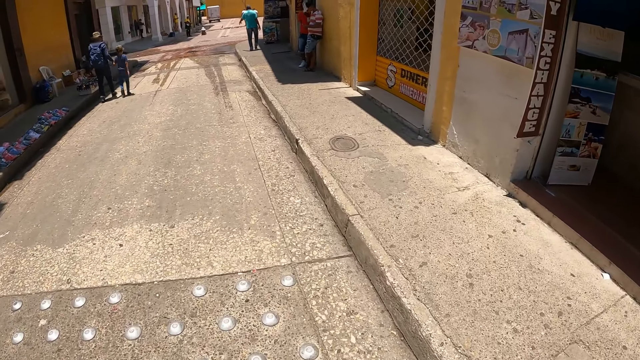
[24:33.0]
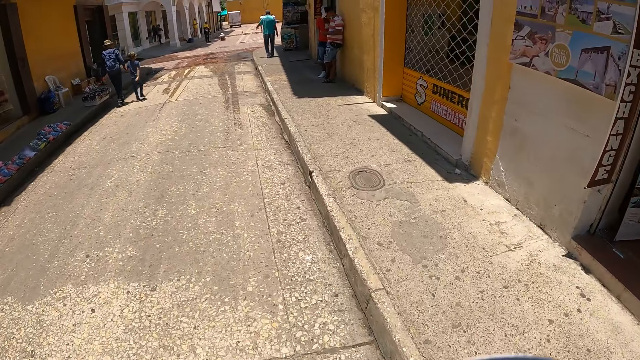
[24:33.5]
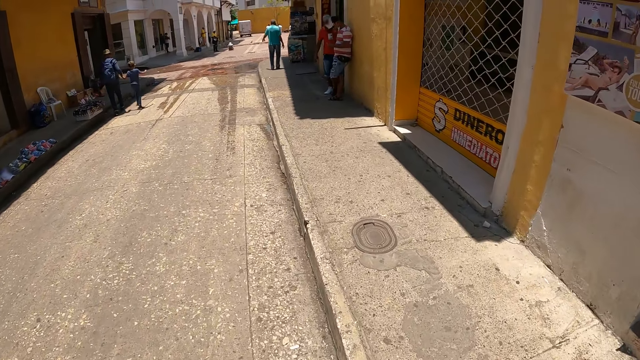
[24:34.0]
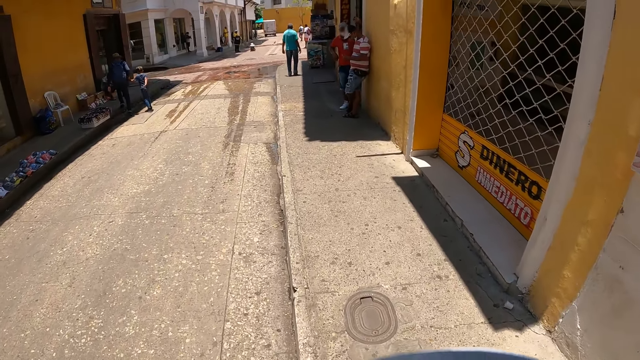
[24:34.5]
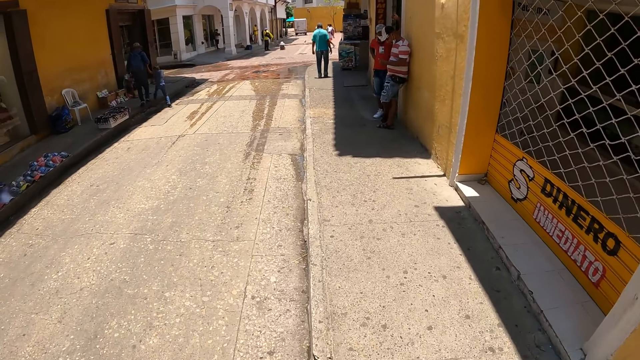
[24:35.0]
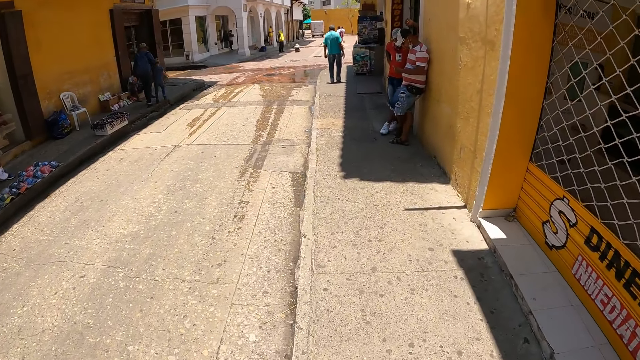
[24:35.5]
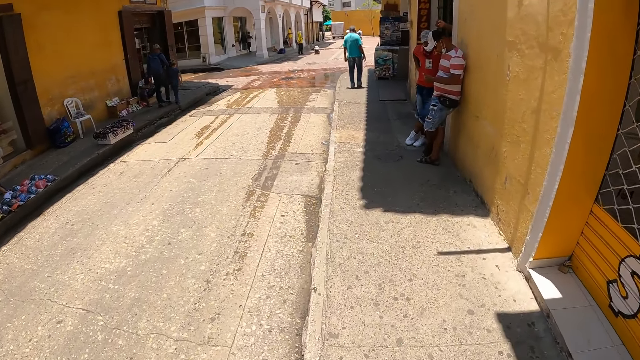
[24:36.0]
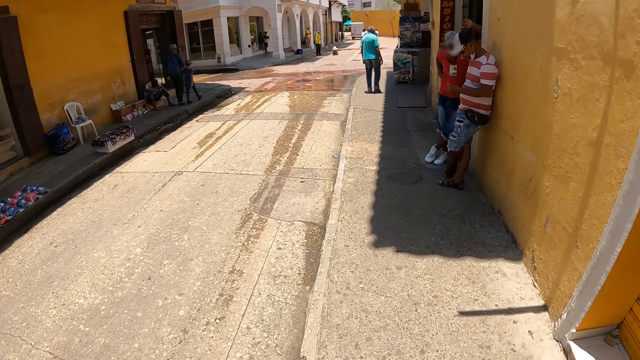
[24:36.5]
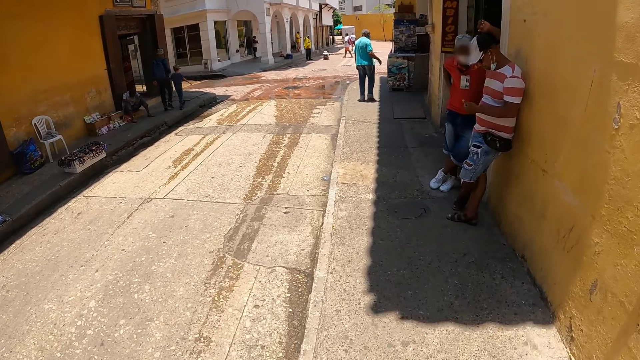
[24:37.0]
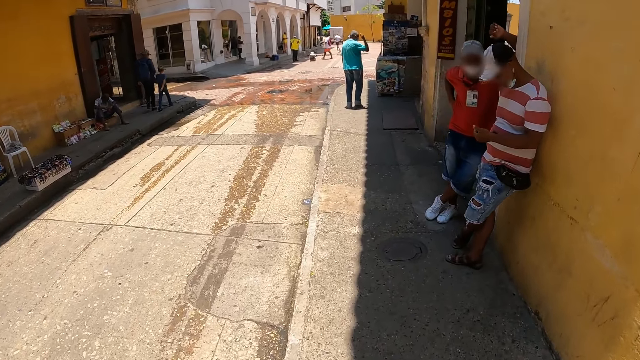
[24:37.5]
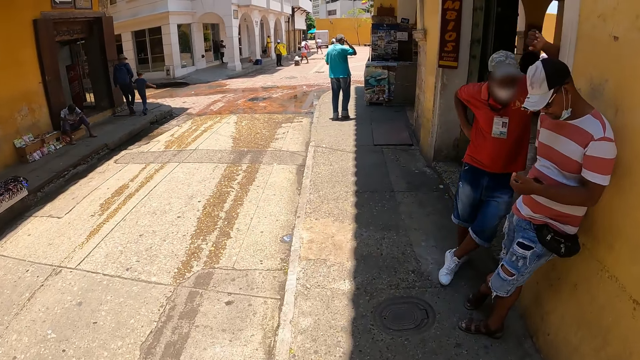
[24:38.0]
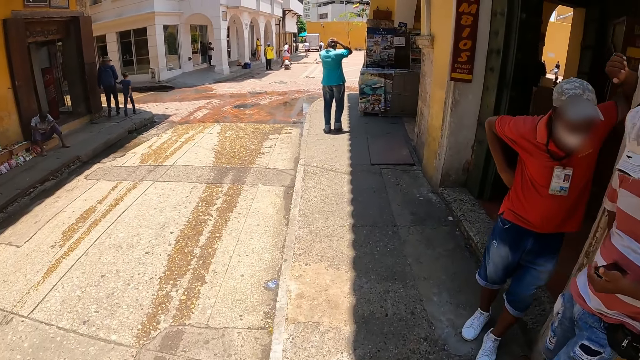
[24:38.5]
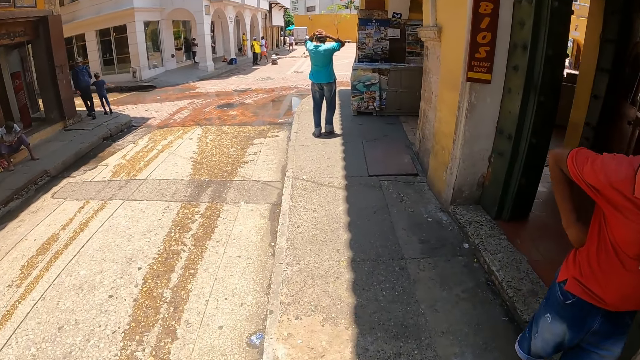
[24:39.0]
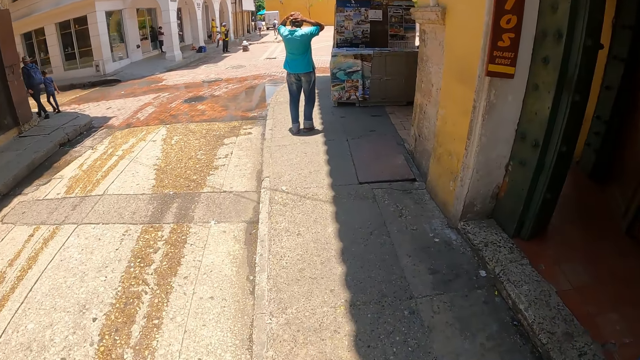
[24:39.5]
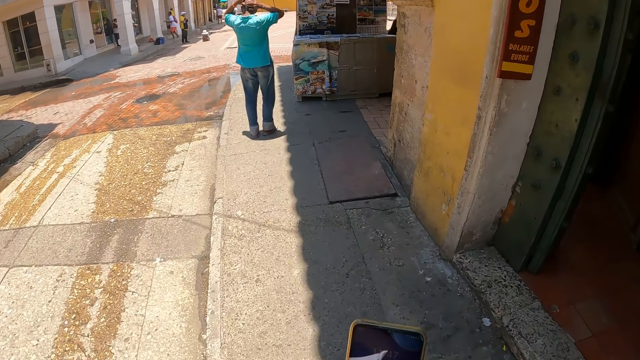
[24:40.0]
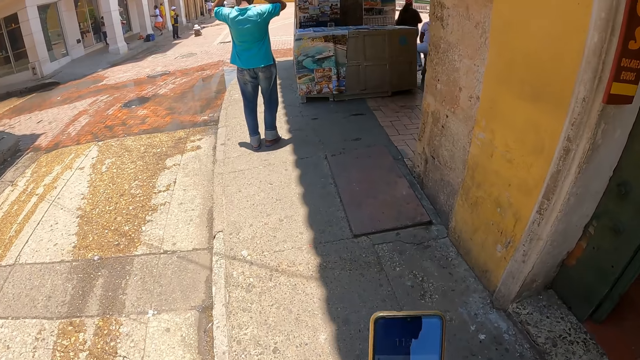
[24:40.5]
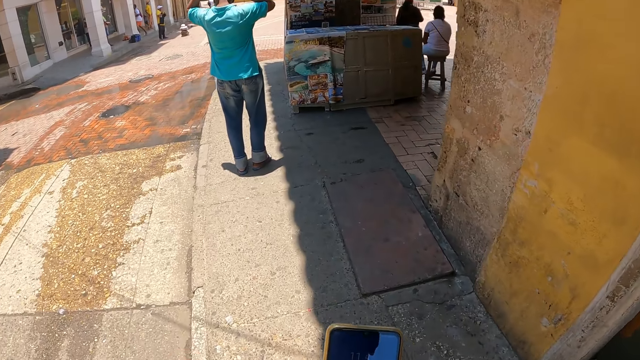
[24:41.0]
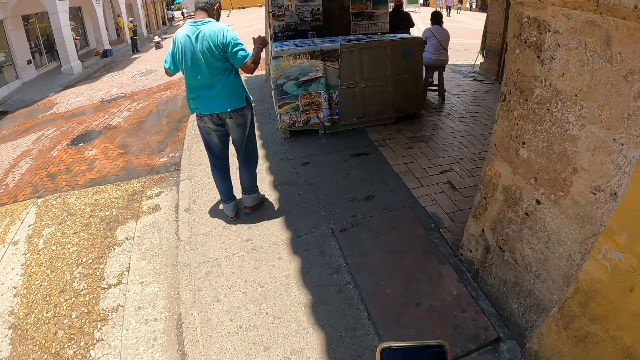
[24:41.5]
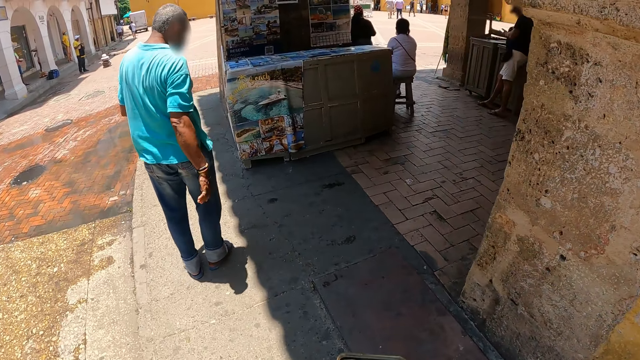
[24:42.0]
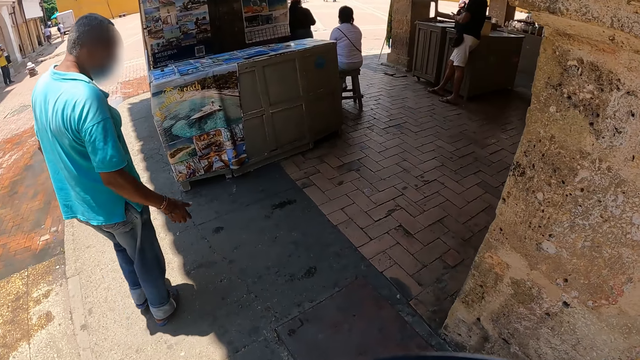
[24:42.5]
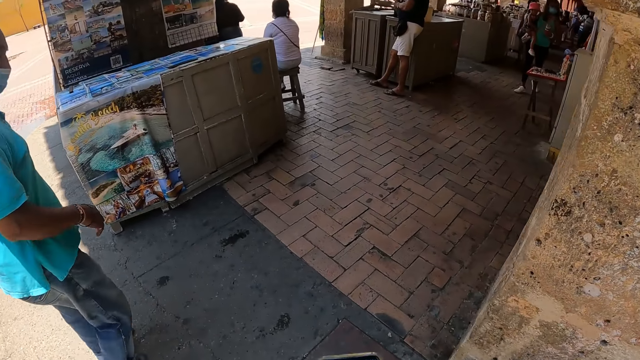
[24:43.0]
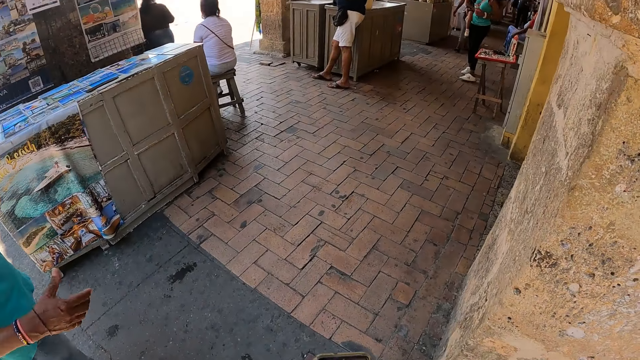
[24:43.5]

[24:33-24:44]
The camera wearer walks on the sidewalk. They scroll the phone.

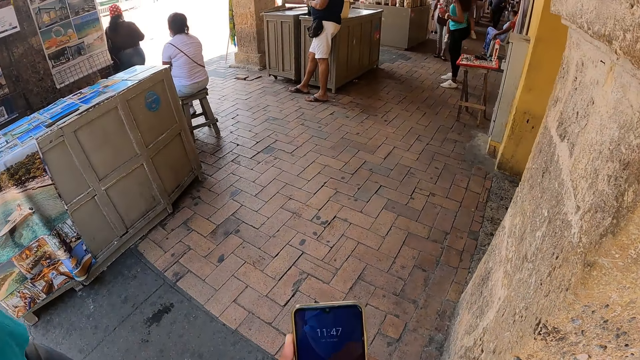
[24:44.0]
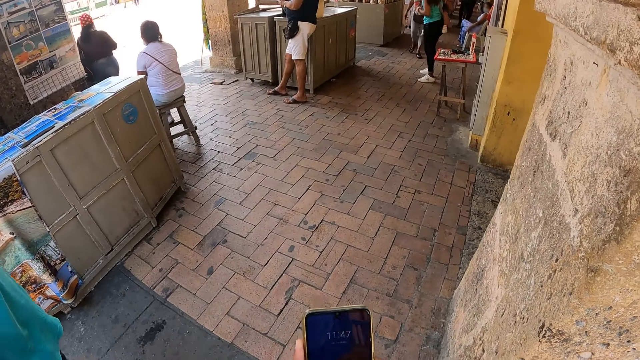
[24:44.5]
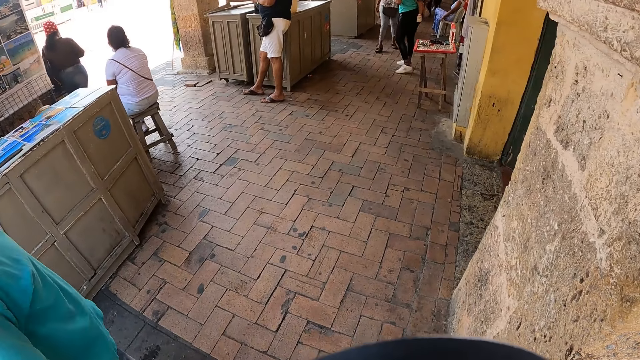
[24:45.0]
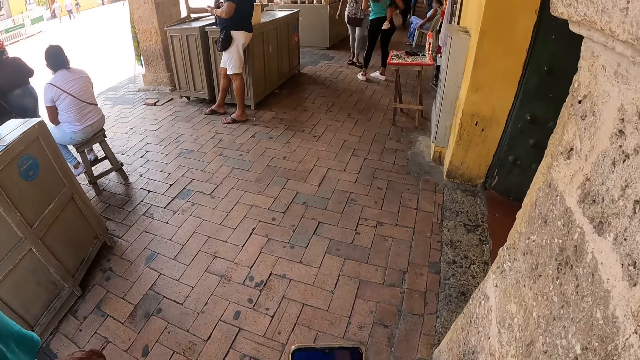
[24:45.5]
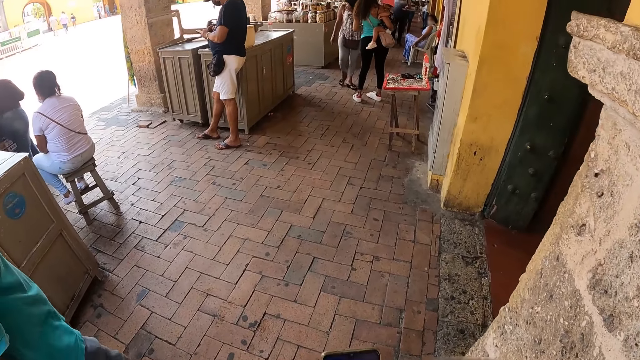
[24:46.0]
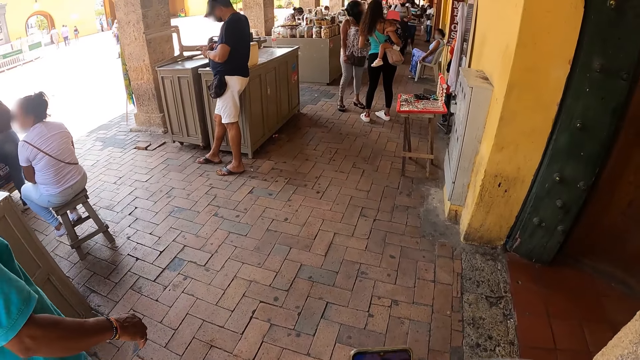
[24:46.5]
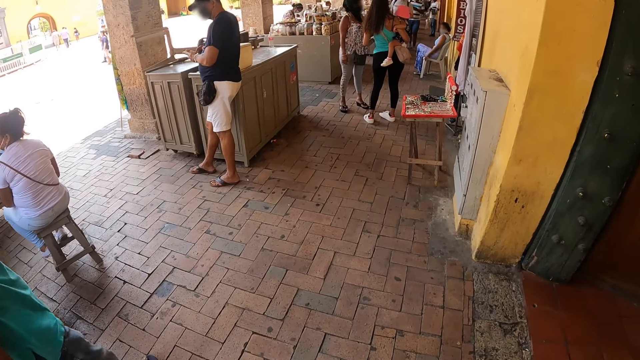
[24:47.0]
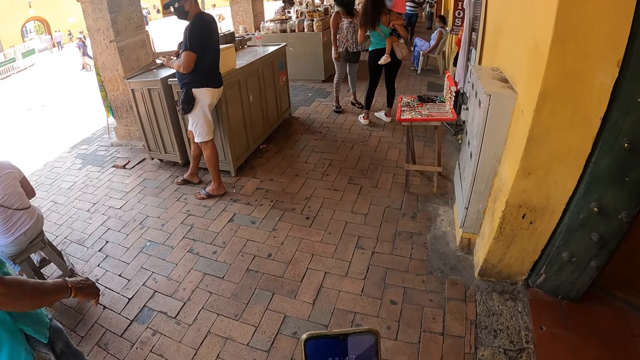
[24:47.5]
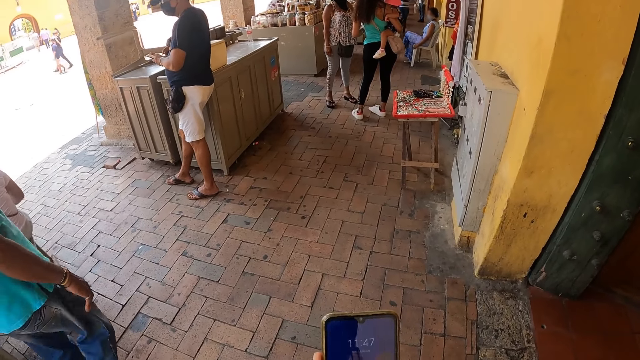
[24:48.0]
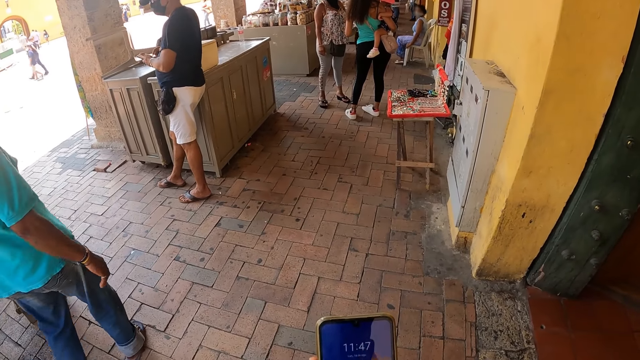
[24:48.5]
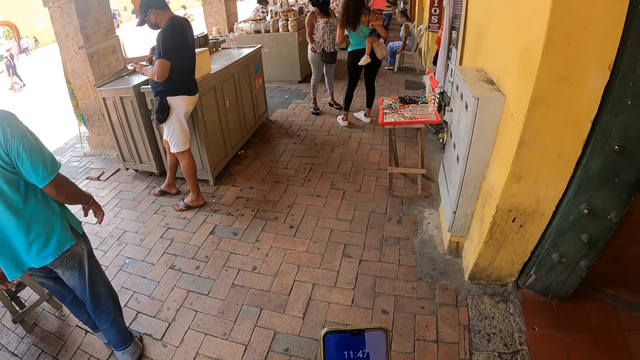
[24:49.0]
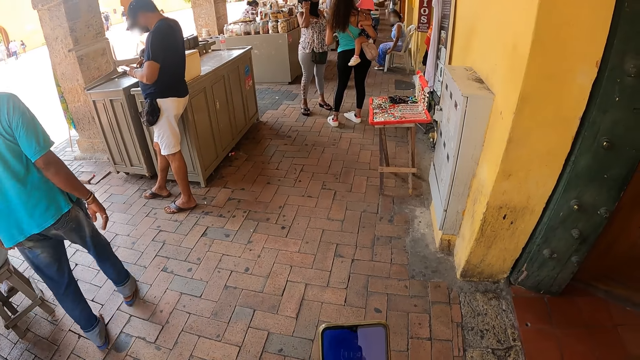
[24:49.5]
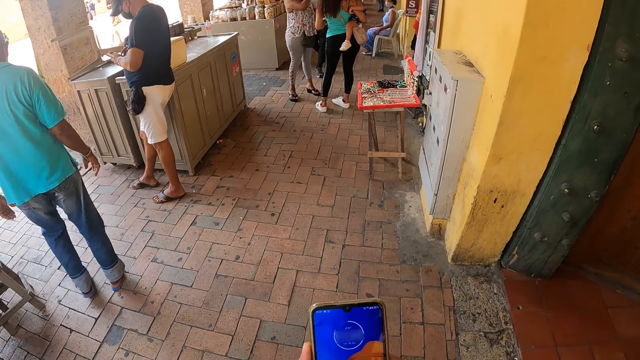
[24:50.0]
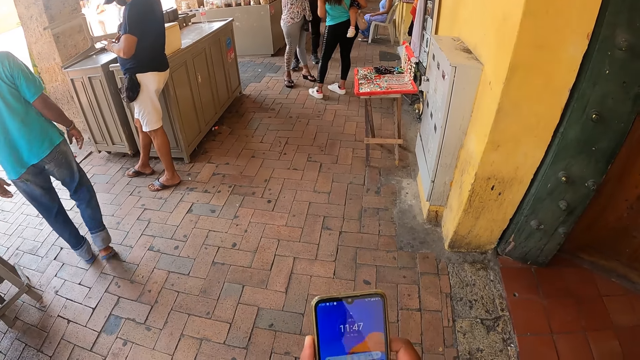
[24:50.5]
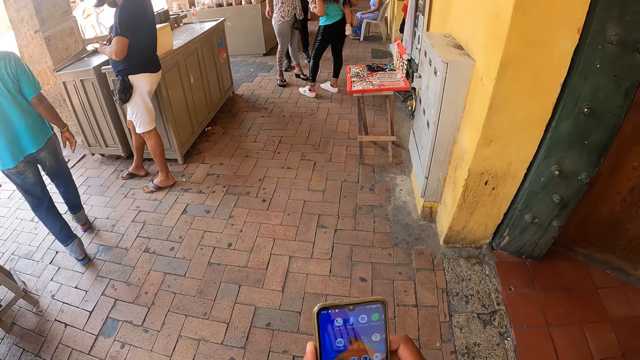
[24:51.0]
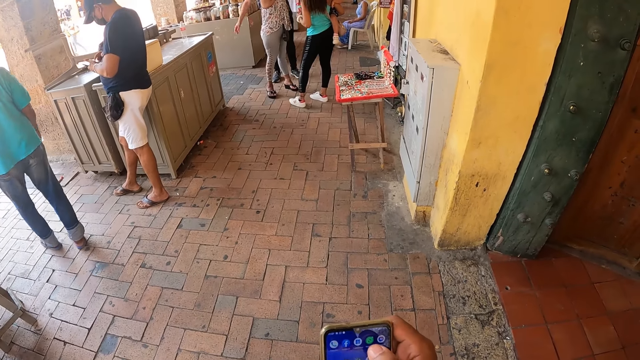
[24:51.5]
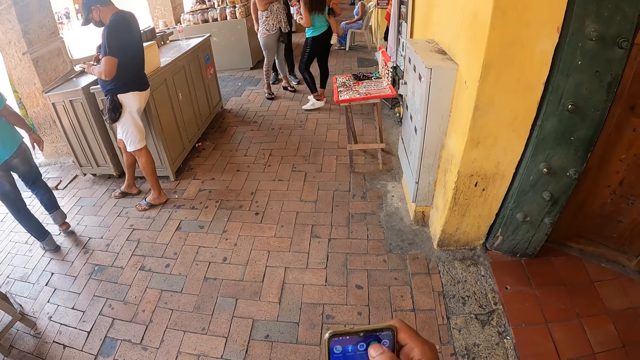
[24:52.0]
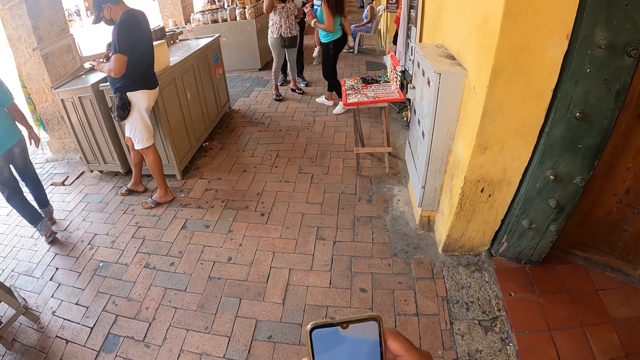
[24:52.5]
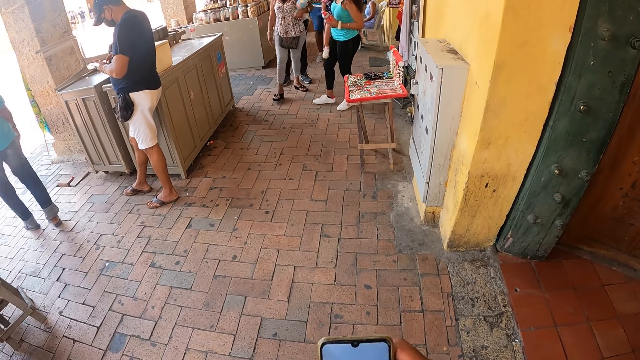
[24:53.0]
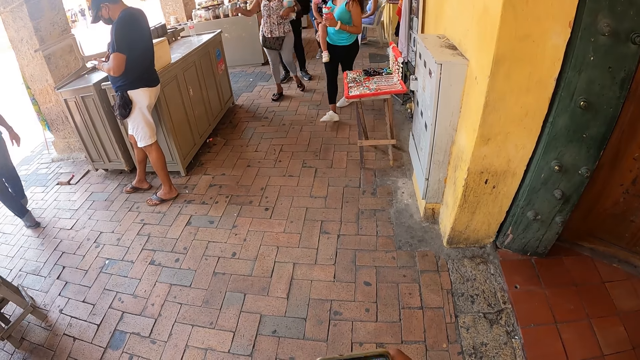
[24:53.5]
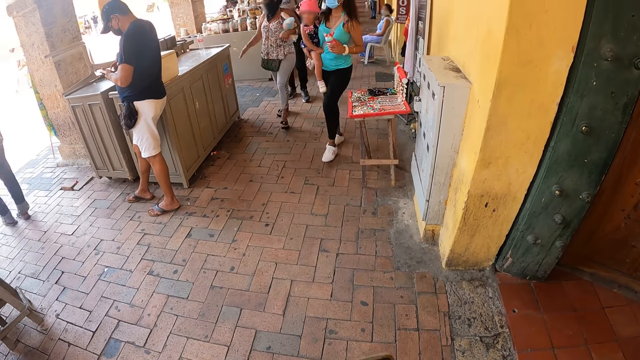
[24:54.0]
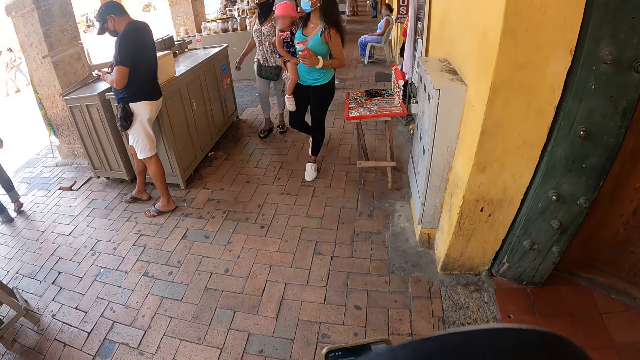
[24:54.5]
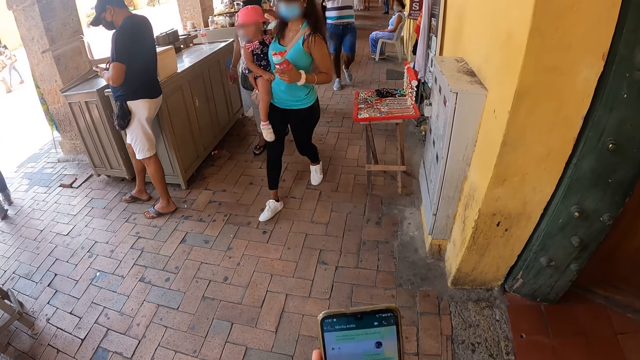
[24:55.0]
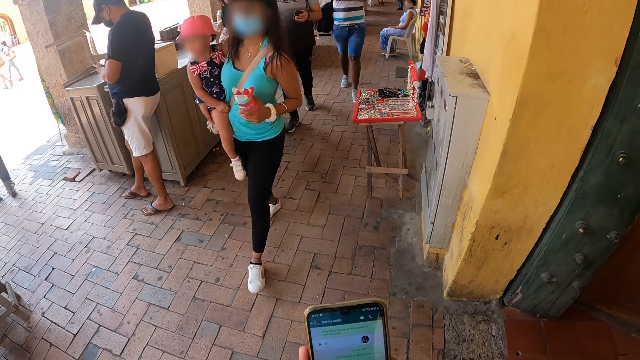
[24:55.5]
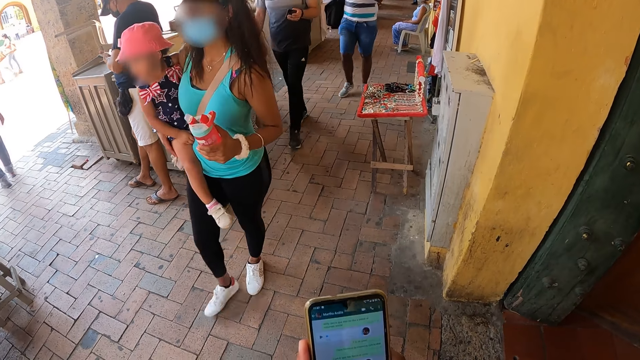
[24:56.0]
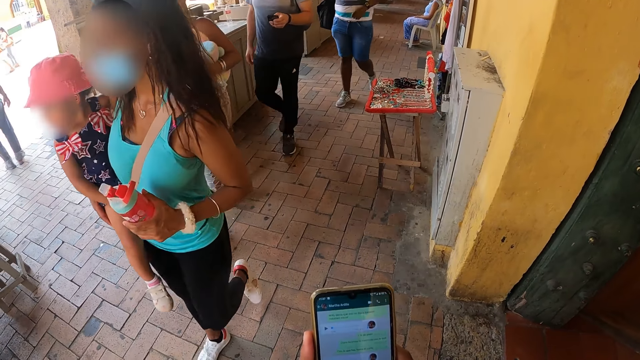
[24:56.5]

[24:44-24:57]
The camera wearer walks in the store room. They scroll the phone.
